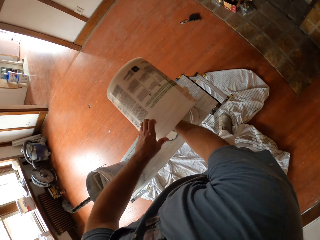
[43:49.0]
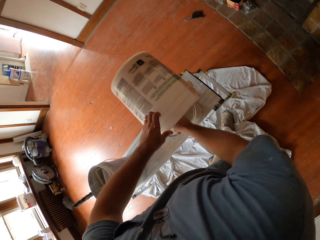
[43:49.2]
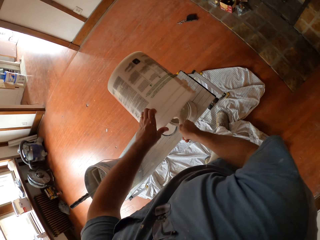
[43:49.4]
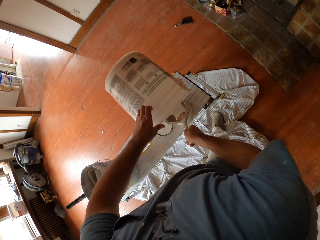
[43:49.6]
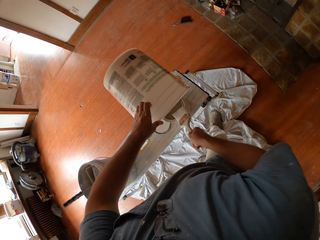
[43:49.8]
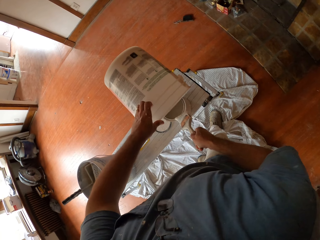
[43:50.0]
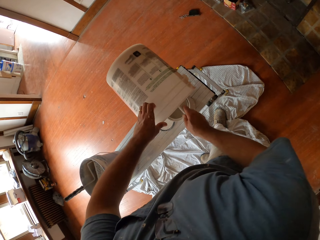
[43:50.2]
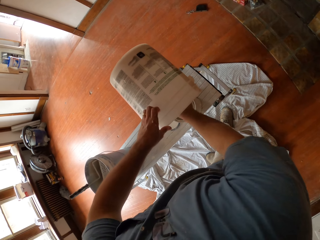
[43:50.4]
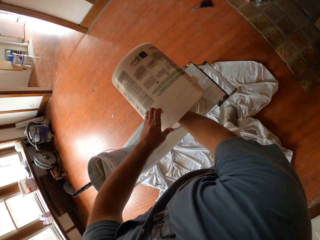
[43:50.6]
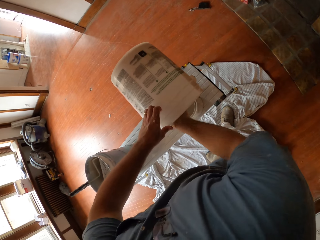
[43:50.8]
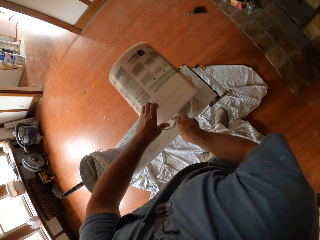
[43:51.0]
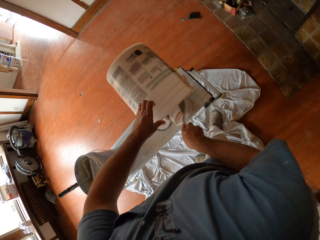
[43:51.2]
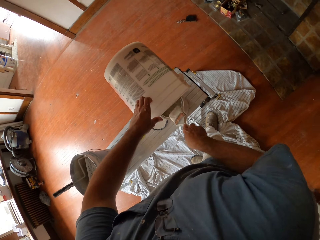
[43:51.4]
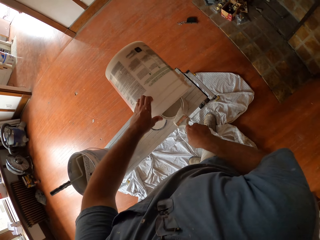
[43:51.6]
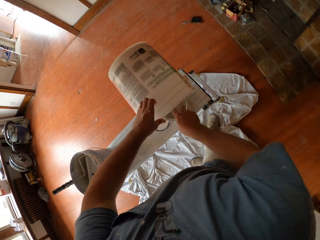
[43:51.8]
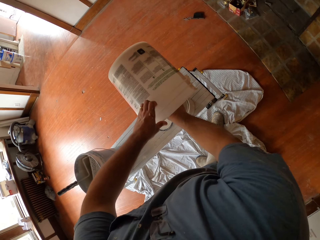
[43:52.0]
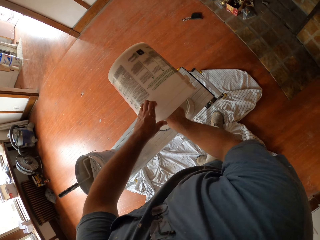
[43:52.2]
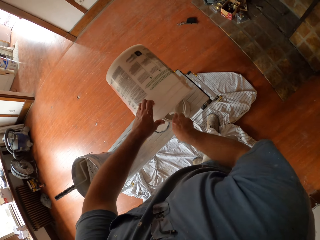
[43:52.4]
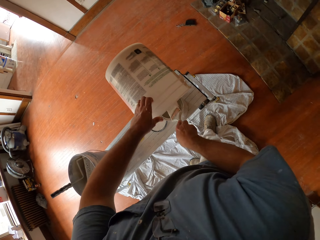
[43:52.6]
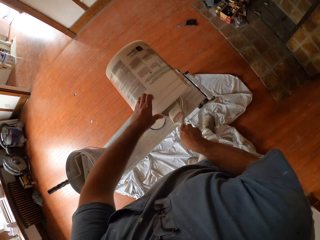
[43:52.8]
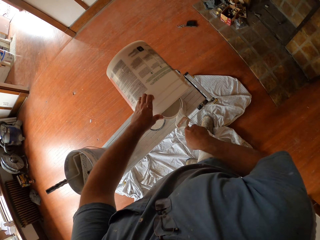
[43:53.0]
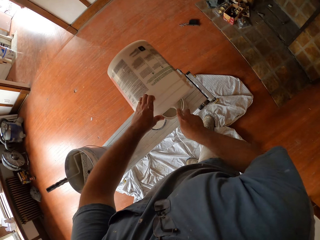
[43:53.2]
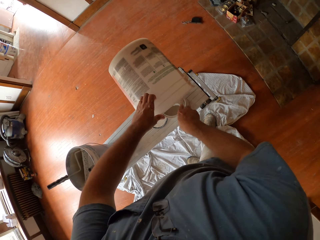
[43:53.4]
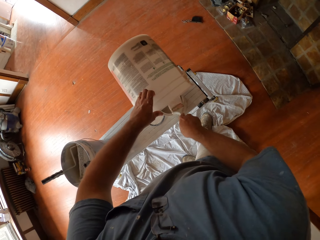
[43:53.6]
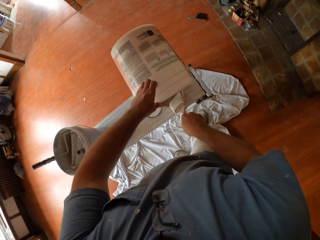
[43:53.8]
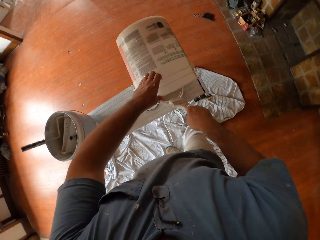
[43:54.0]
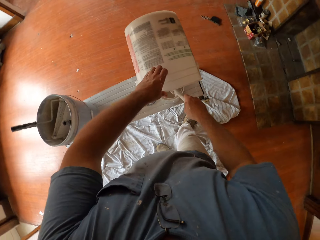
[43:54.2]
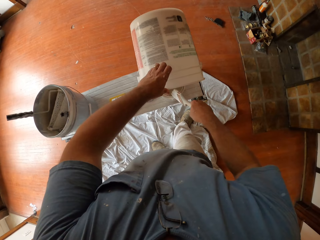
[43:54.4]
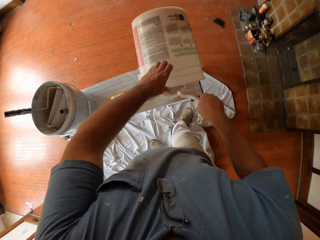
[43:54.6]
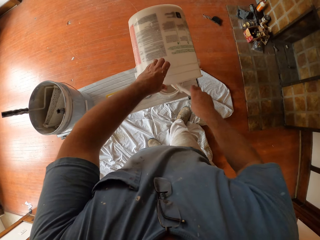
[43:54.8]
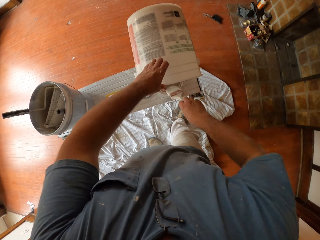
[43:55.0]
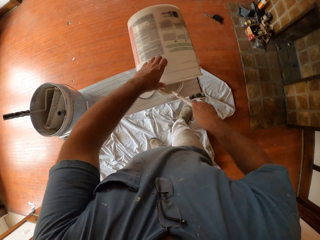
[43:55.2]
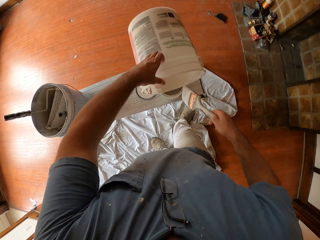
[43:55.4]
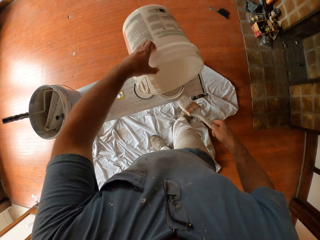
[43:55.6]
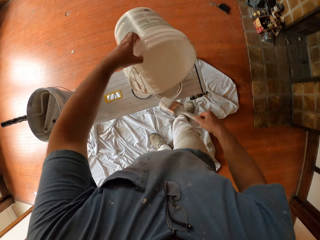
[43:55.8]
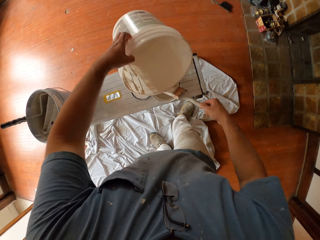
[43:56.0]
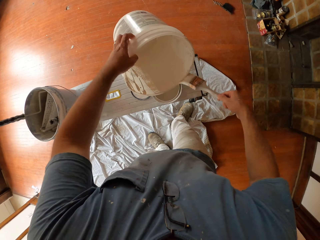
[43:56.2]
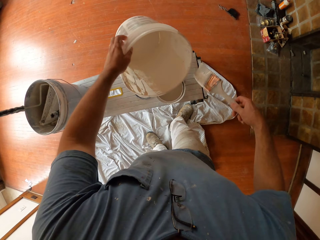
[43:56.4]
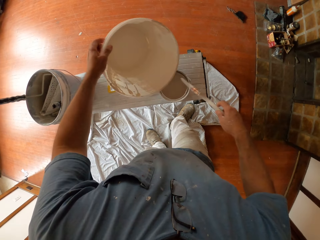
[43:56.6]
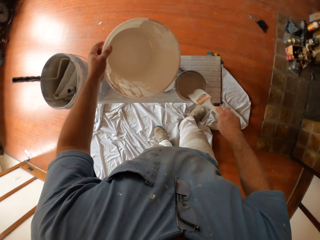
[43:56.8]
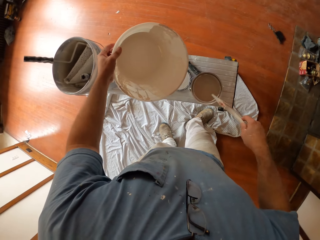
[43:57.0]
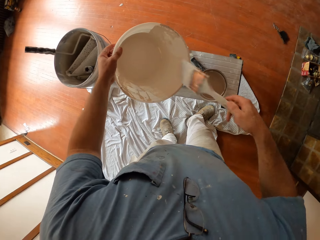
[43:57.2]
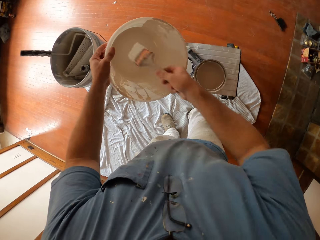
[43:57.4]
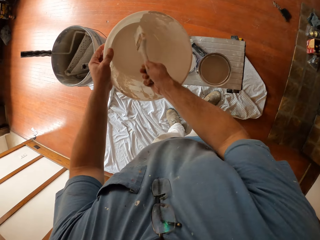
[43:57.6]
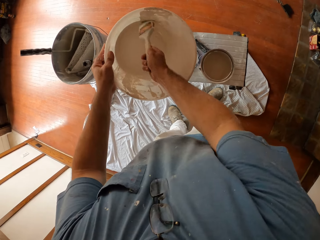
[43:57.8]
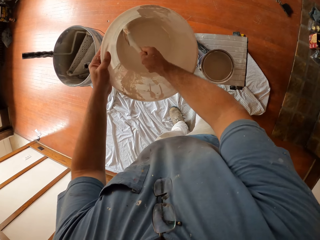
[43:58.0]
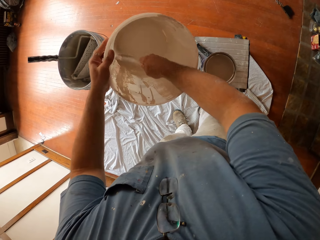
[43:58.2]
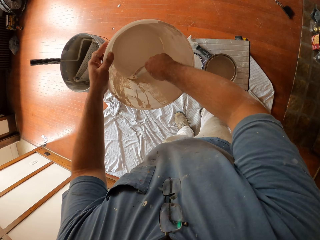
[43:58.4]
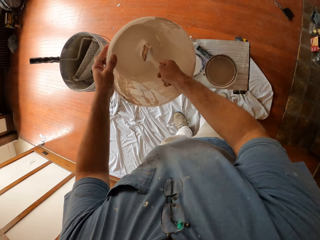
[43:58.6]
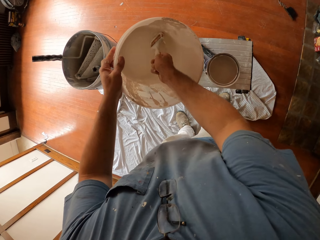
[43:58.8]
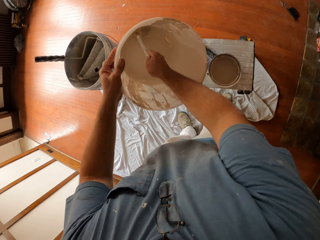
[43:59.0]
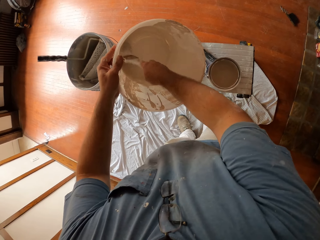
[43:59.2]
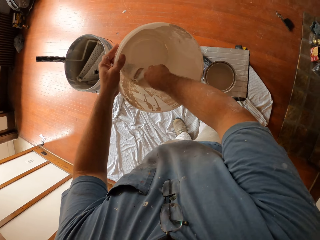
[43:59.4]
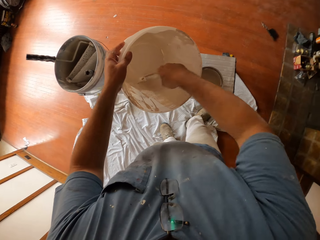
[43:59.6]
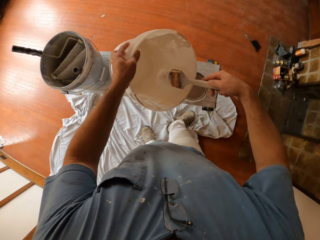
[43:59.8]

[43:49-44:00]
The camera wearer wipes the paint brush on the brim of the paint bucket on the table. They hold the paint bucket above the table. They scoop paint out of the paint bucket with a paint brush.

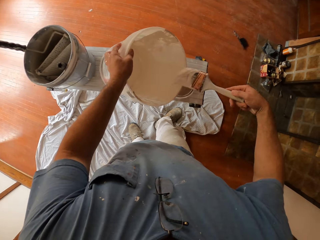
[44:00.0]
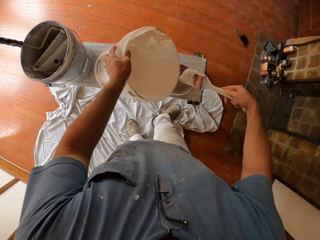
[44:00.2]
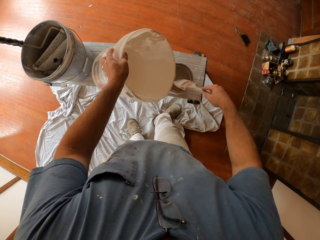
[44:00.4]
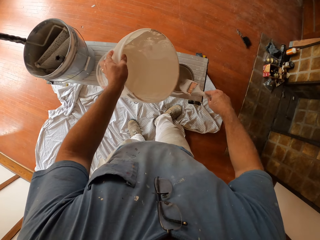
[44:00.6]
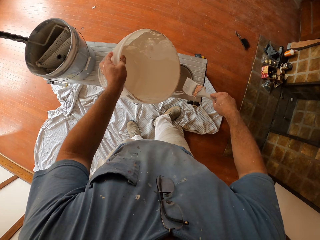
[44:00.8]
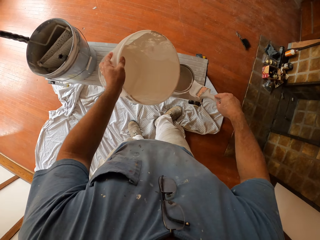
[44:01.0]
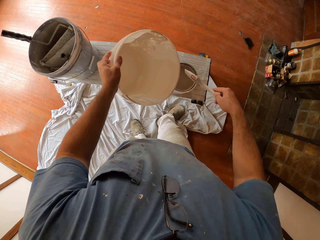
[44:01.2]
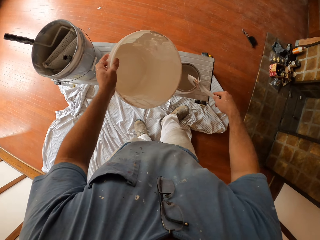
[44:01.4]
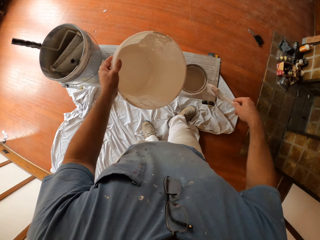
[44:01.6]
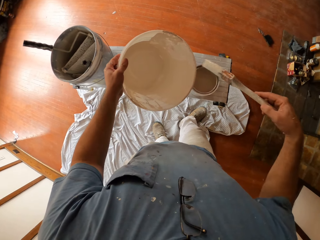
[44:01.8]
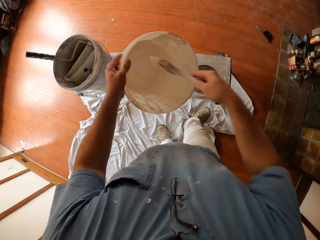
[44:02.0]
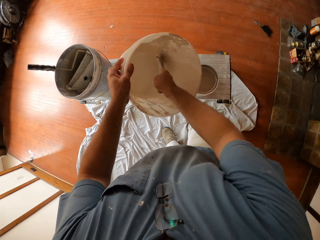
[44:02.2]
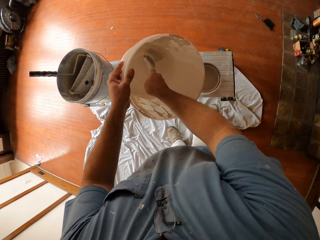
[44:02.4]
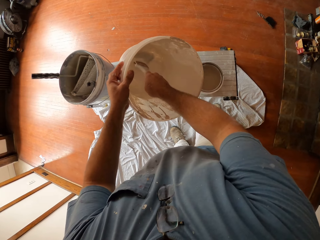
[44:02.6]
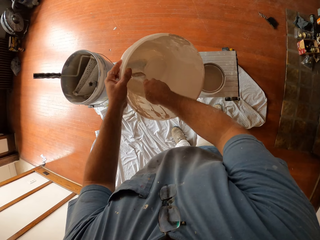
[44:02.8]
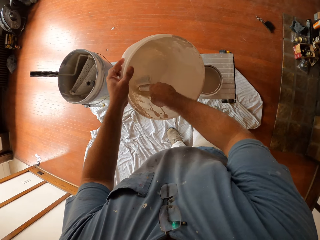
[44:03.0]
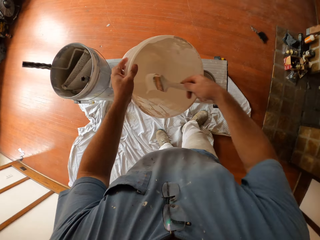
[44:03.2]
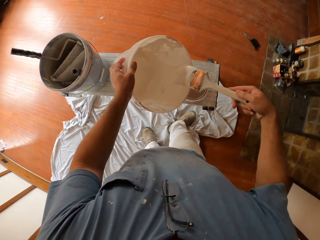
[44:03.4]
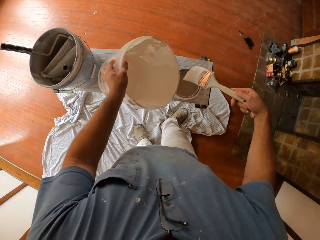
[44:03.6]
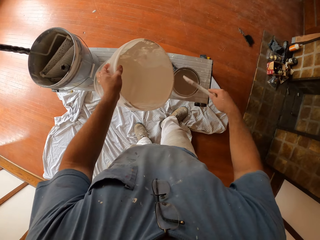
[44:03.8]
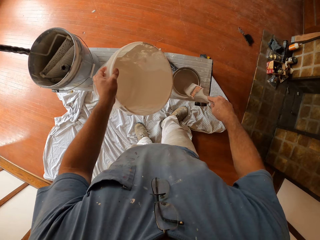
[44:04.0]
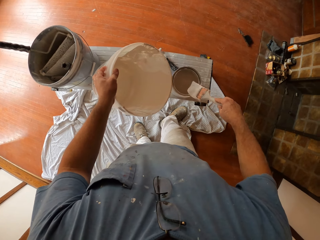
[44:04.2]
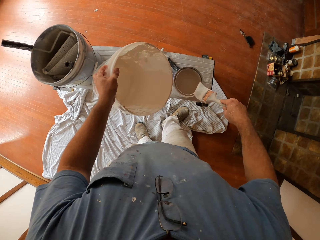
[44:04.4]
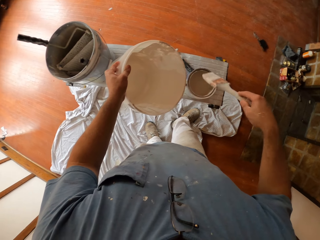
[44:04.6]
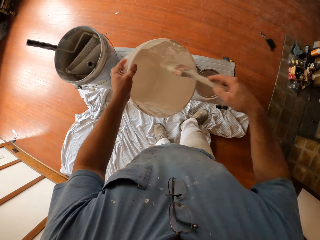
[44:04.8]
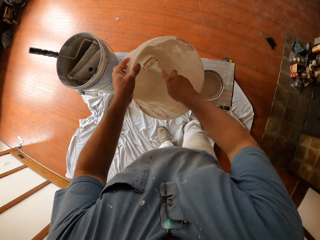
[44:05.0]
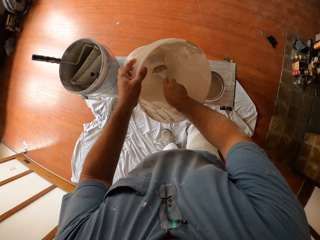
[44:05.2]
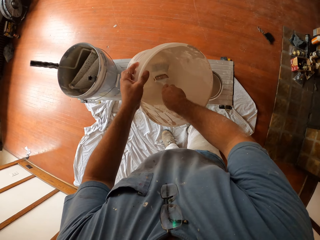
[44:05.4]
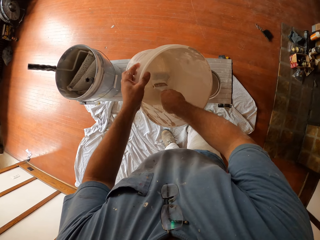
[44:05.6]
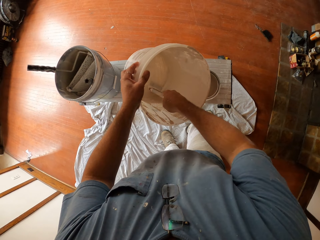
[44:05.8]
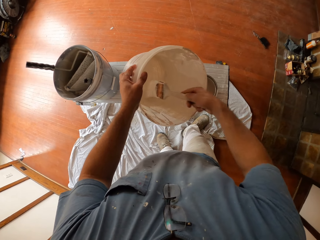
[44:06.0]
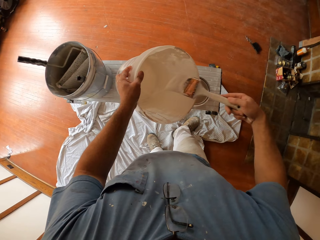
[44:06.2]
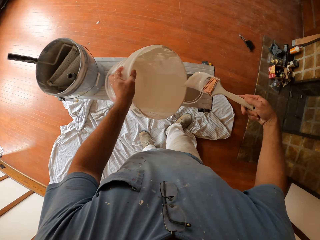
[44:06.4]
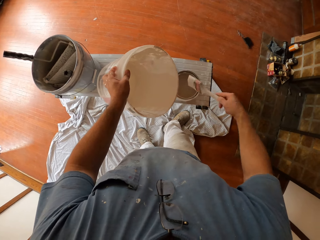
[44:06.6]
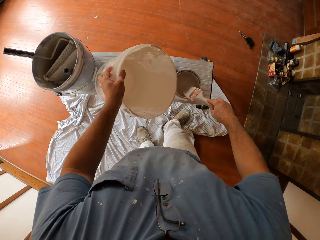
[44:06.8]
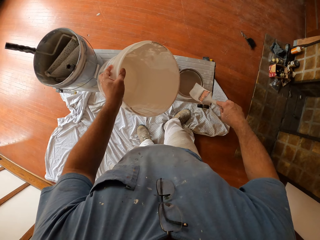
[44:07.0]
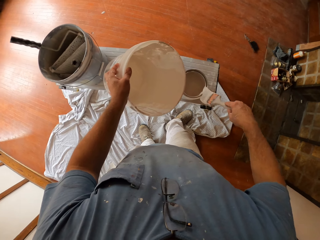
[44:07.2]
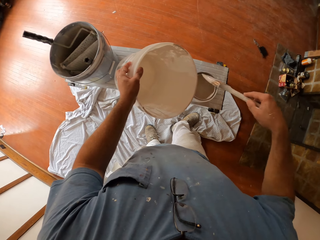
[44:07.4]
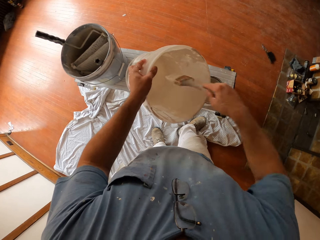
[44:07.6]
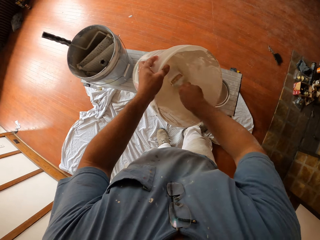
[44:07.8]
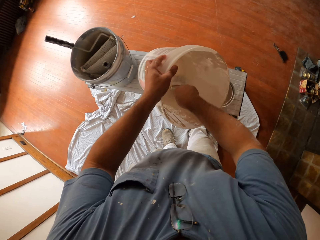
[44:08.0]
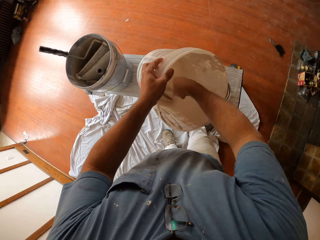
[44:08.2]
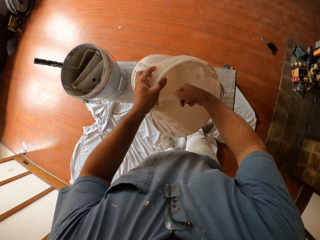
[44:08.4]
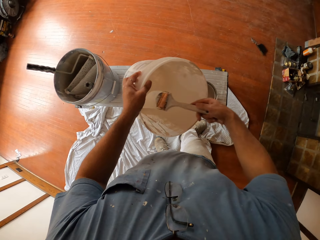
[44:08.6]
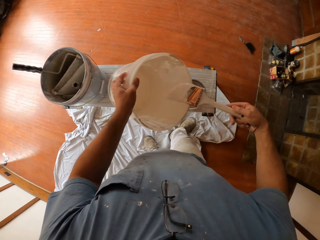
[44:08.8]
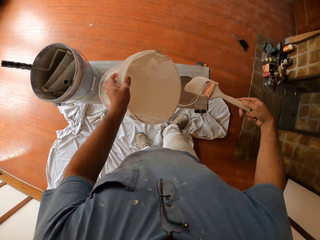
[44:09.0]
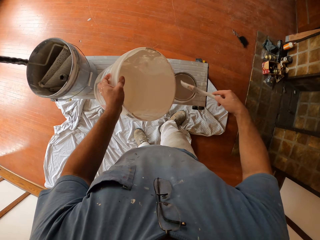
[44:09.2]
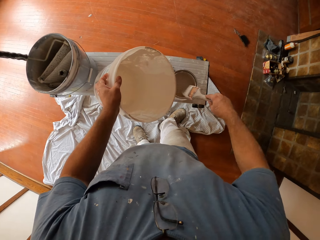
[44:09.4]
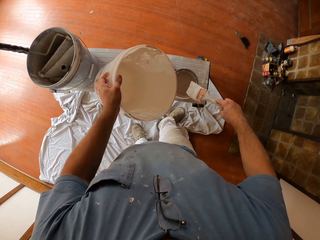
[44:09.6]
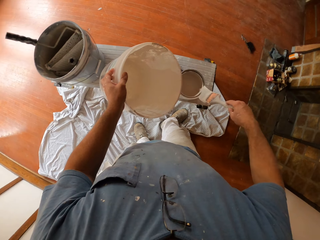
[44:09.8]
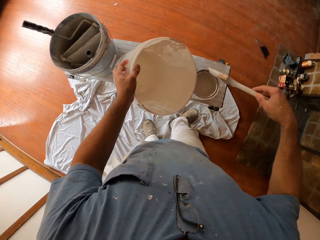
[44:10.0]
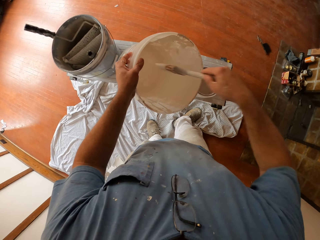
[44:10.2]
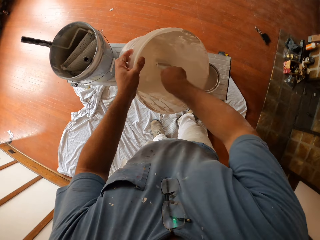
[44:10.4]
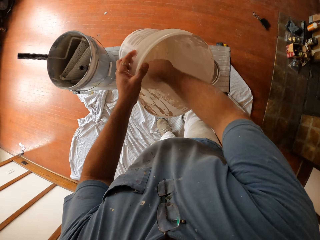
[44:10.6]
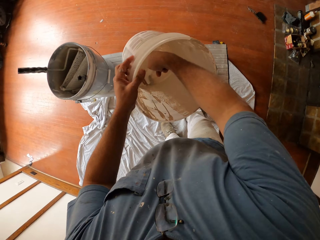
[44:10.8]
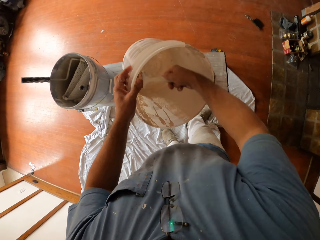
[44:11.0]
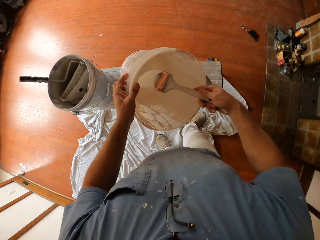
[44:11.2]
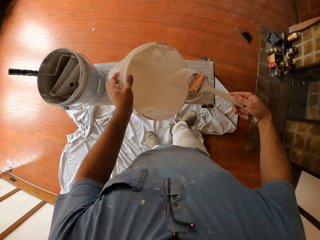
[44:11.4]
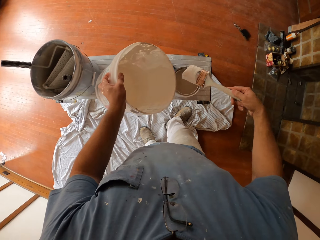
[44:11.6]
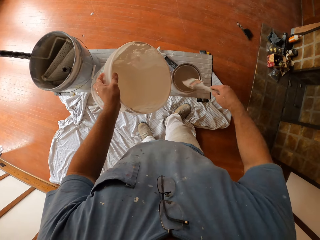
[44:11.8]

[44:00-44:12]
The camera wearer wipes the paint brush on the brim of the paint bucket on the table. They scoop paint out of the paint bucket with the paint brush. They wipe the paint brush on the brim of the paint bucket on the table. They scoop paint out of the paint bucket with the paint brush. They wipe the paint brush on the brim of the paint bucket on the table. They scoop paint out of the paint bucket with the paint brush. They wipe the paint brush on the brim of the paint bucket on the table. They scoop paint out of the paint bucket with the paint brush.
